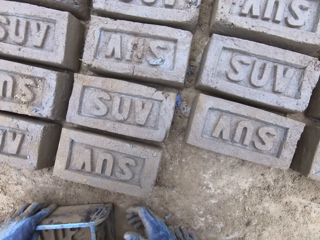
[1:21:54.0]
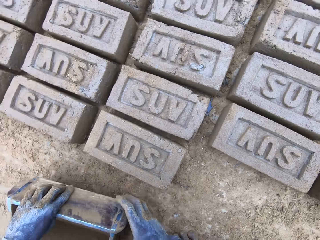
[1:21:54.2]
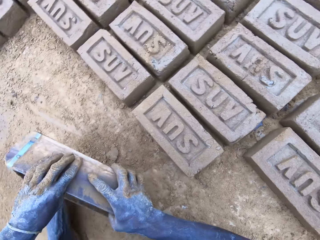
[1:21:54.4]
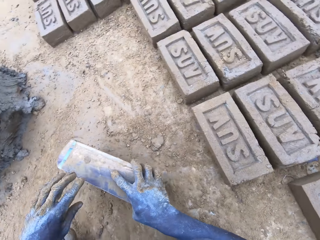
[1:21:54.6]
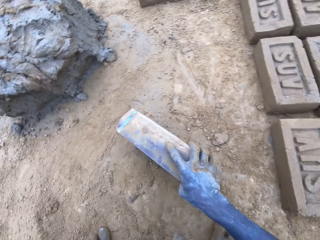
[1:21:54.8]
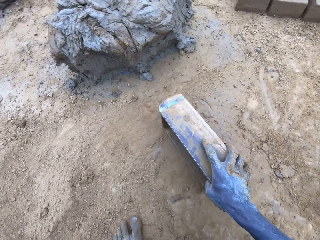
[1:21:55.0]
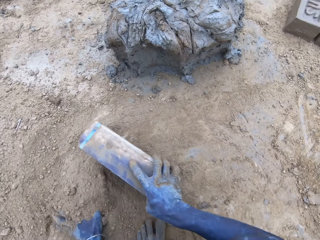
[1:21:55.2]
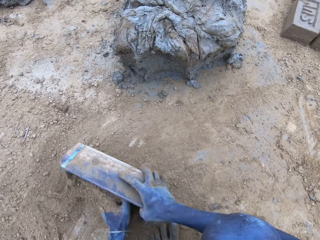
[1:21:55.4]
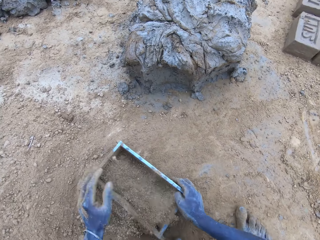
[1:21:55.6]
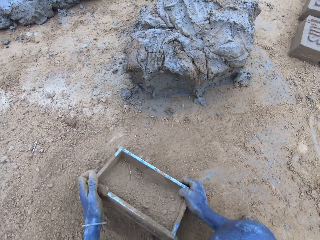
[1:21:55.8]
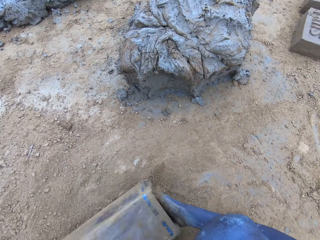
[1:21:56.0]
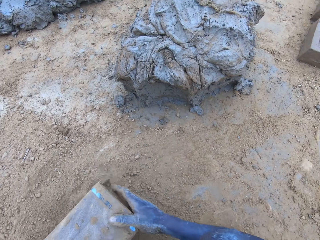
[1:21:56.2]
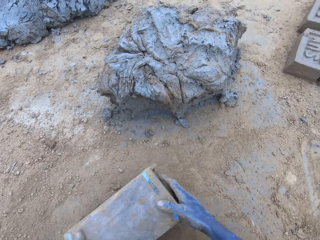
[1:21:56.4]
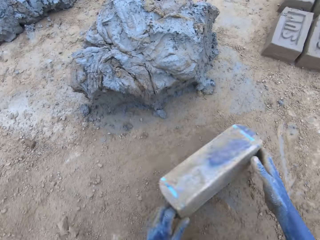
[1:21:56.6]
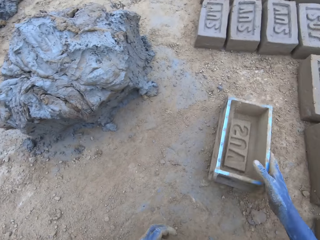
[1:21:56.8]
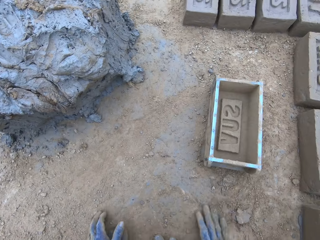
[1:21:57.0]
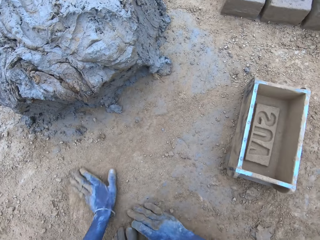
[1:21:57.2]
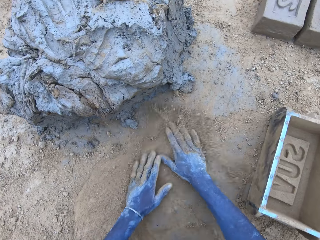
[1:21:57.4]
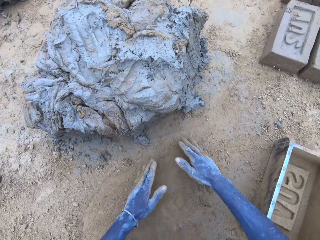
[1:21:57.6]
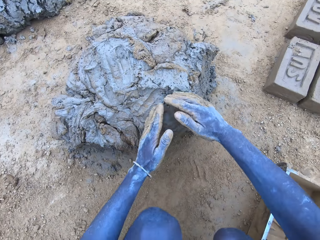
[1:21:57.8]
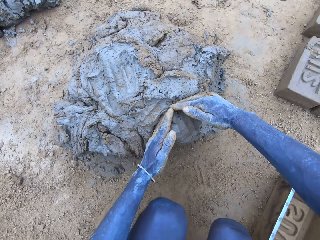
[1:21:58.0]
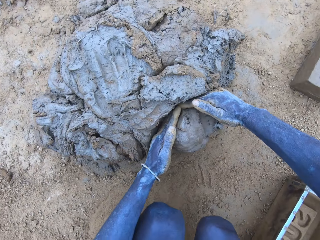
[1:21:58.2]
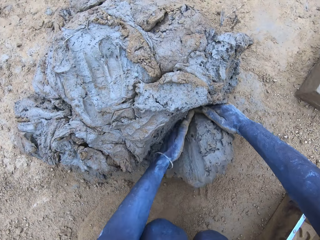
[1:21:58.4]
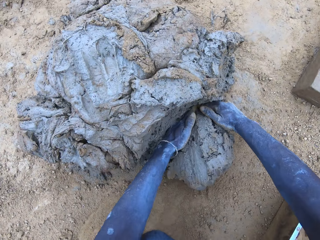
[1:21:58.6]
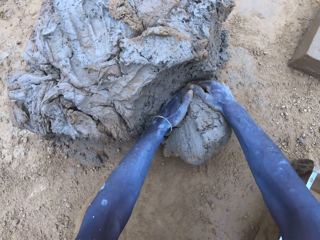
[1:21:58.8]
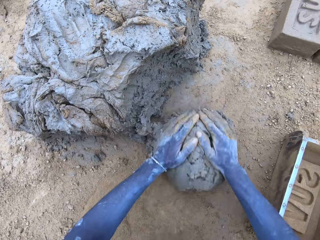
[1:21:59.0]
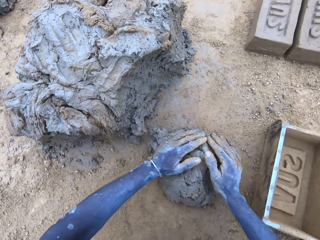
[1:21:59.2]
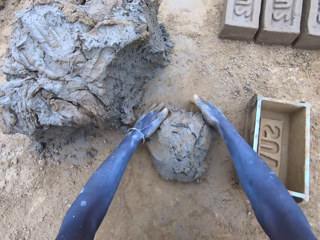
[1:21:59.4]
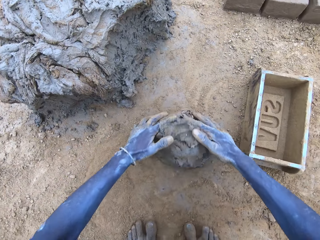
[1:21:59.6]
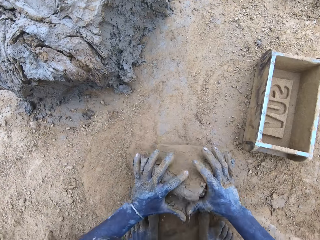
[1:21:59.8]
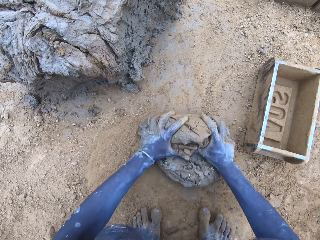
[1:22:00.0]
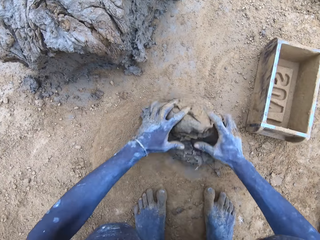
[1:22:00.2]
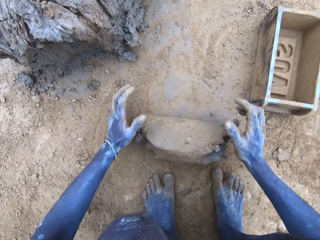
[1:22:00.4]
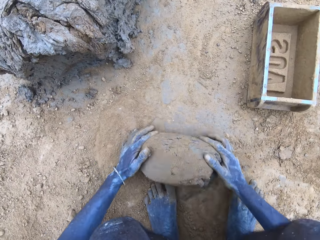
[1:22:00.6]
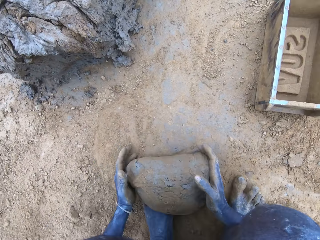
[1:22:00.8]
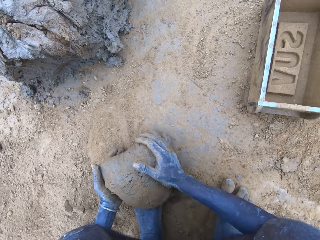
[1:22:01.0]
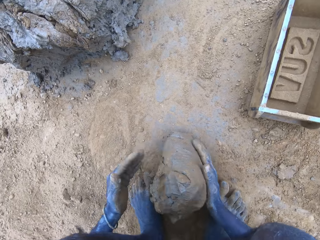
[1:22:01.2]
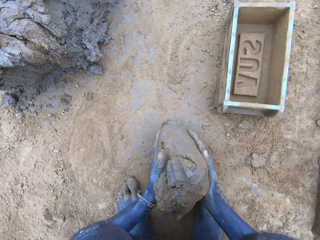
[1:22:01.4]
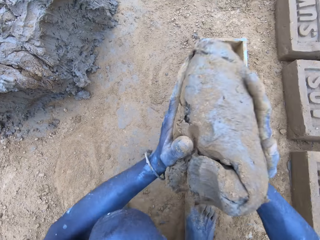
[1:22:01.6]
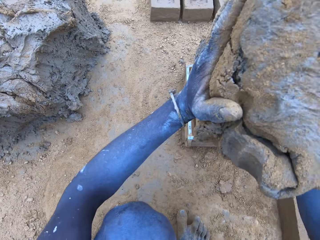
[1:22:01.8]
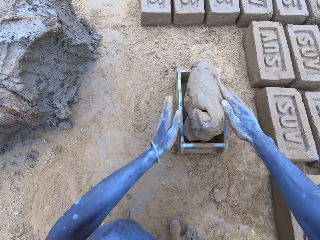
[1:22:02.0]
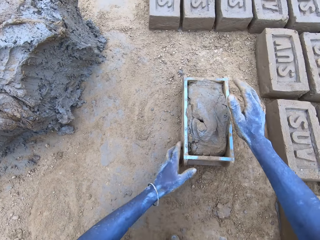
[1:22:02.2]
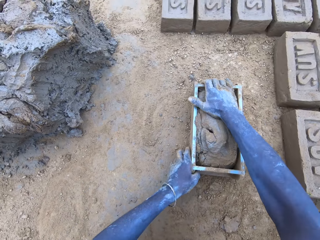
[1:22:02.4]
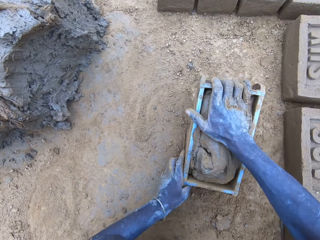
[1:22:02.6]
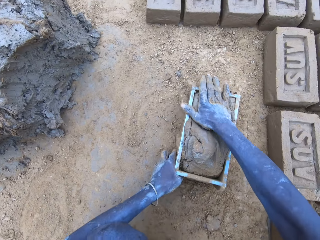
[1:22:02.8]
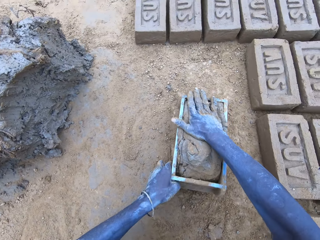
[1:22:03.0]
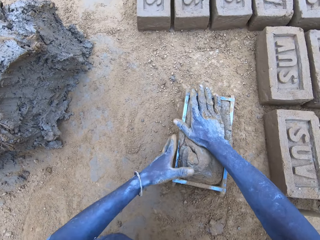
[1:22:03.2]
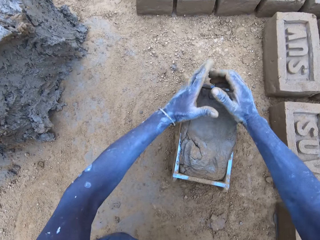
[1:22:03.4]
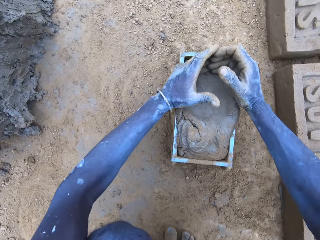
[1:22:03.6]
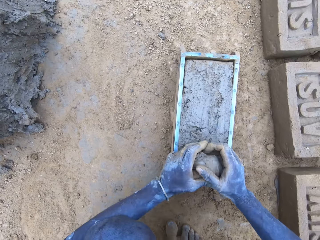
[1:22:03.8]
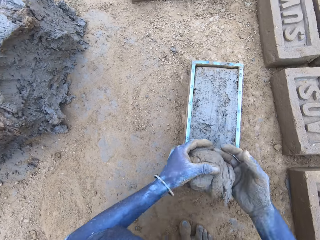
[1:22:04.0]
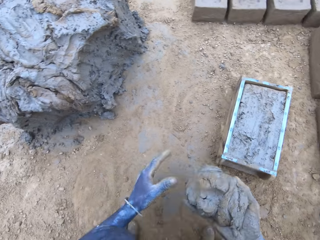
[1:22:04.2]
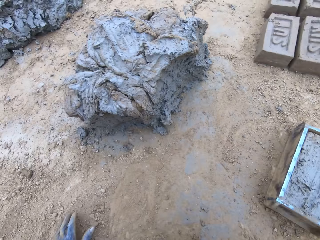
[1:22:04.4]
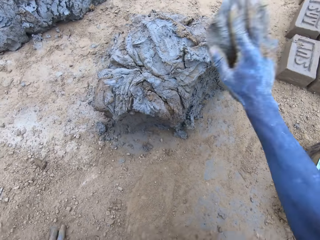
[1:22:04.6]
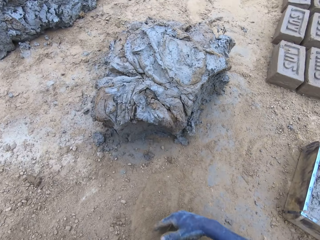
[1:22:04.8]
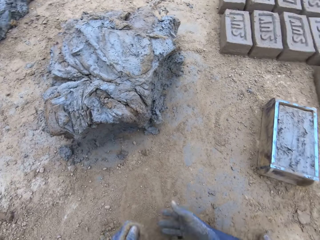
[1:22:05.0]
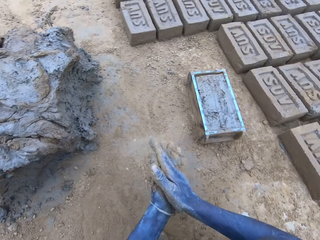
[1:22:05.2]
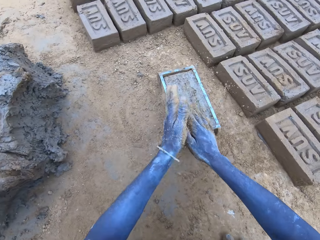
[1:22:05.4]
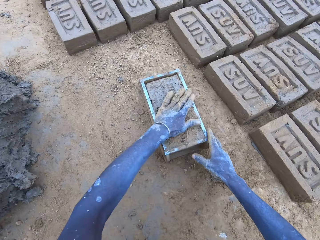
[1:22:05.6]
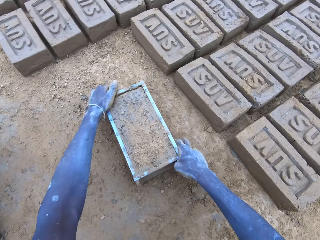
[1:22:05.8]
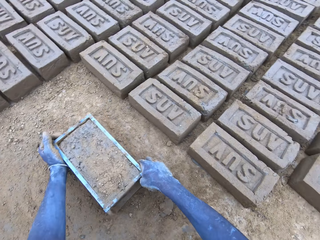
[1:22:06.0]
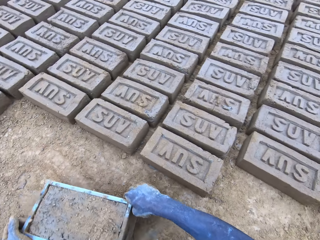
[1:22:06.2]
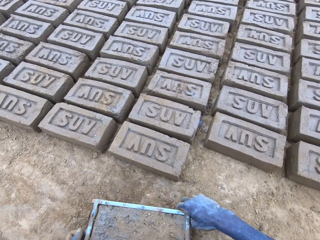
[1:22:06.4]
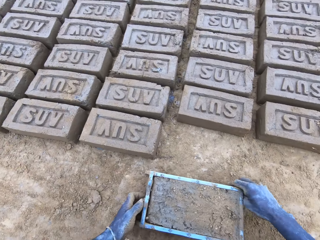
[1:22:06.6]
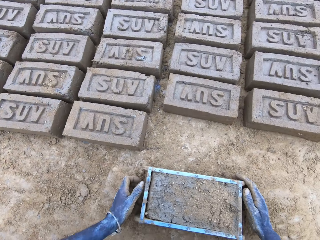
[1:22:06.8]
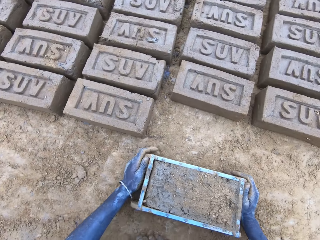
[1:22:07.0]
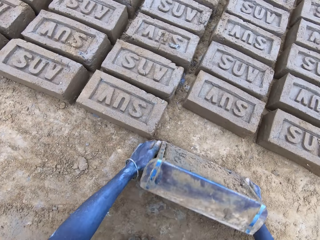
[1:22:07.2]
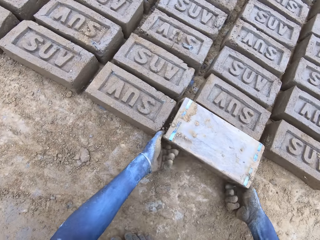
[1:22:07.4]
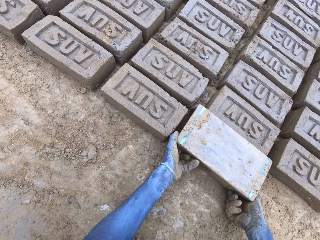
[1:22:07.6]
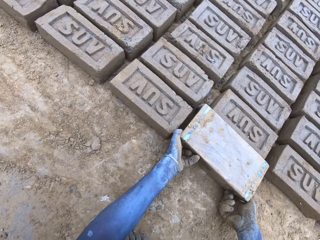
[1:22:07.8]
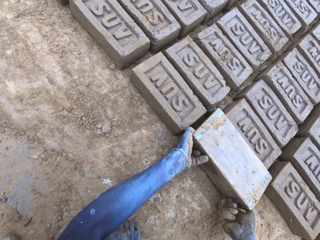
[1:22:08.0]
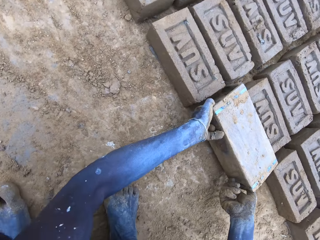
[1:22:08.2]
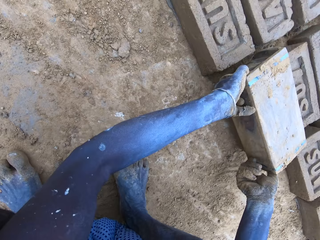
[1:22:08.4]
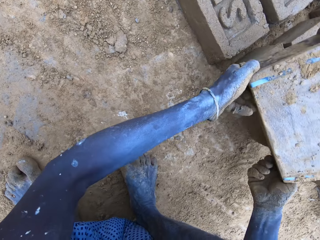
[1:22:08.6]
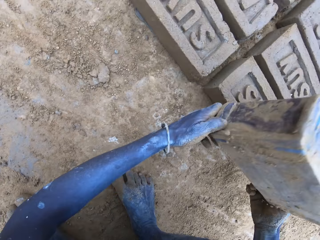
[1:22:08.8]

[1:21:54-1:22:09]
The camera wearer puts the soil in the brick mold. They cut the mud. They put the mud in something. They mold the mud. They drop the mud in the brick mold. They reduce the mud from the brick mold. They drop the mud. They put the brick on the ground.

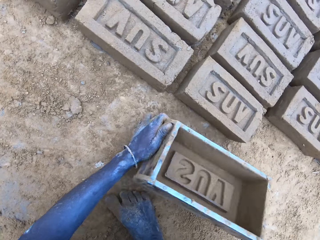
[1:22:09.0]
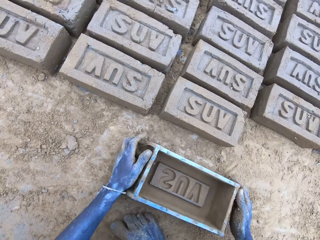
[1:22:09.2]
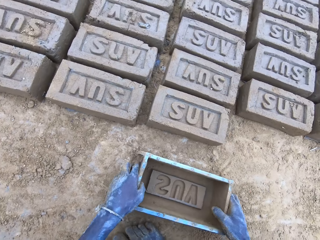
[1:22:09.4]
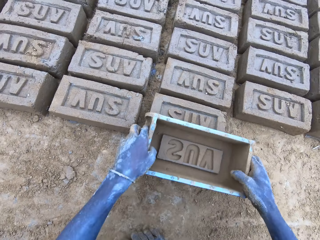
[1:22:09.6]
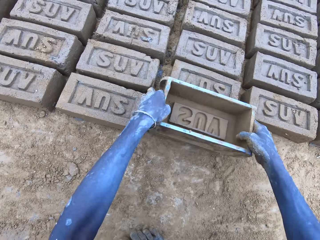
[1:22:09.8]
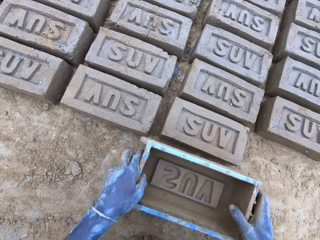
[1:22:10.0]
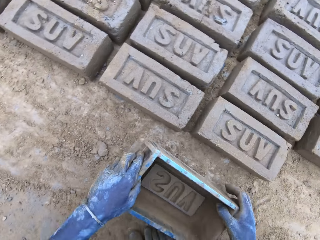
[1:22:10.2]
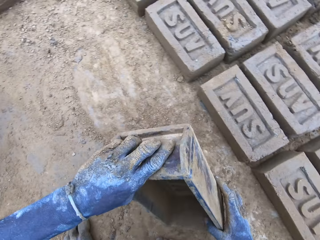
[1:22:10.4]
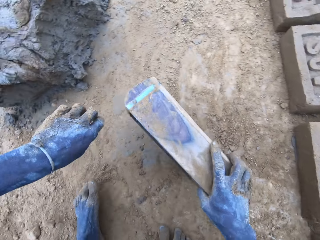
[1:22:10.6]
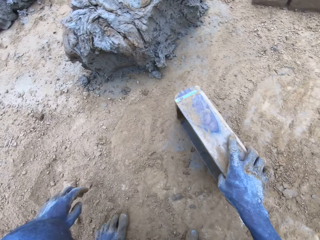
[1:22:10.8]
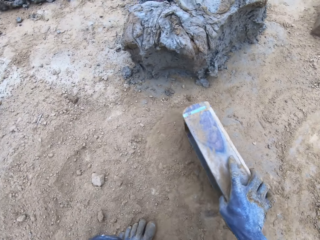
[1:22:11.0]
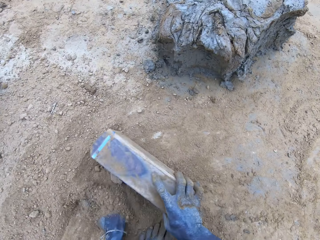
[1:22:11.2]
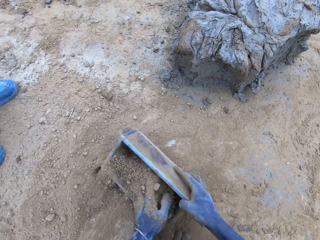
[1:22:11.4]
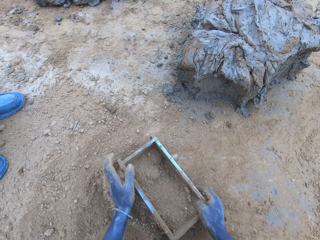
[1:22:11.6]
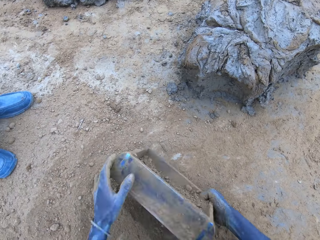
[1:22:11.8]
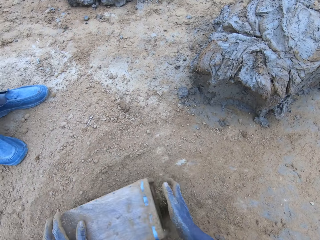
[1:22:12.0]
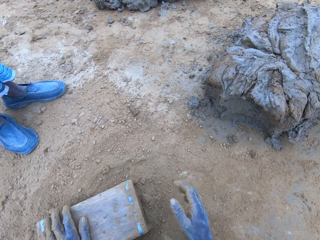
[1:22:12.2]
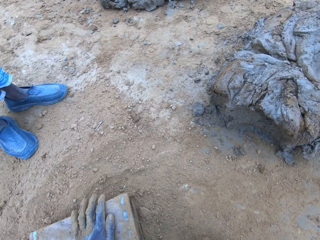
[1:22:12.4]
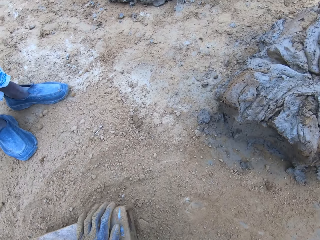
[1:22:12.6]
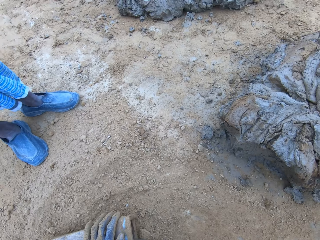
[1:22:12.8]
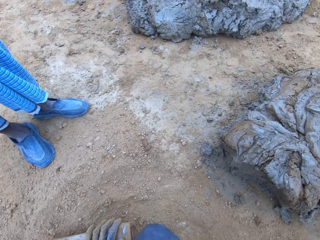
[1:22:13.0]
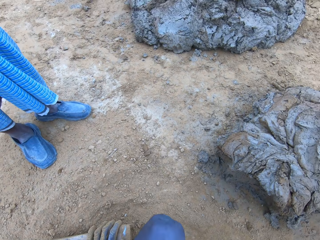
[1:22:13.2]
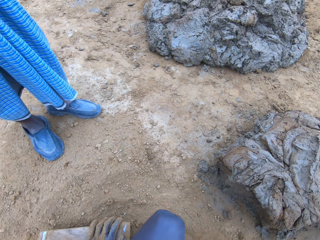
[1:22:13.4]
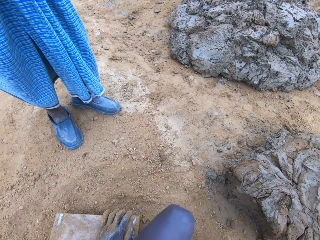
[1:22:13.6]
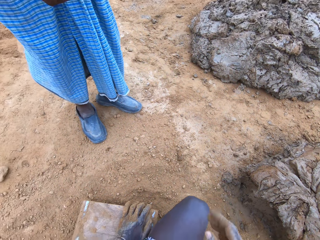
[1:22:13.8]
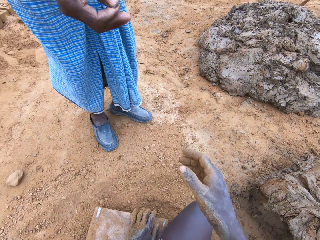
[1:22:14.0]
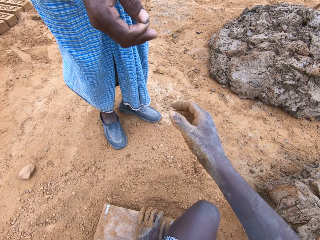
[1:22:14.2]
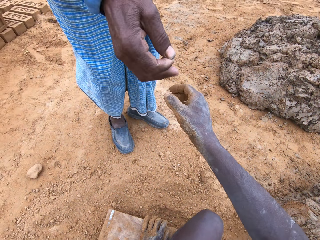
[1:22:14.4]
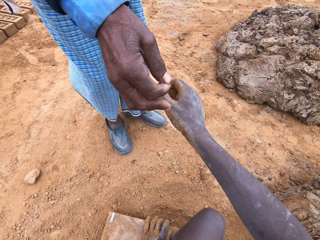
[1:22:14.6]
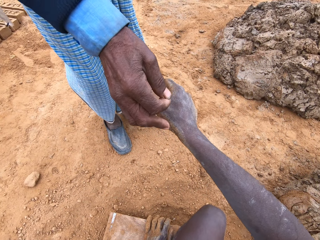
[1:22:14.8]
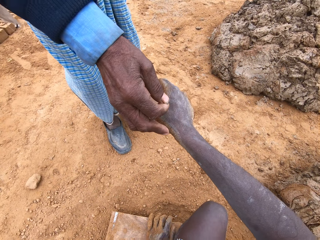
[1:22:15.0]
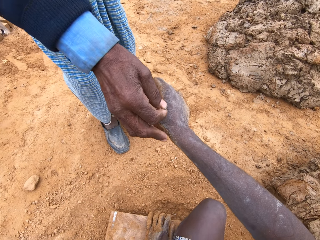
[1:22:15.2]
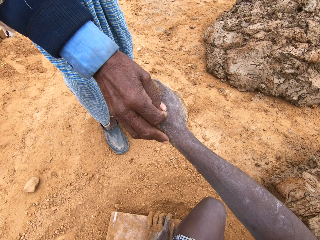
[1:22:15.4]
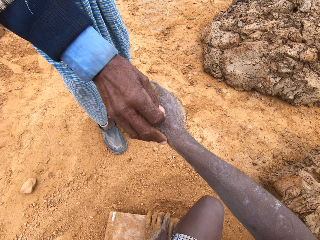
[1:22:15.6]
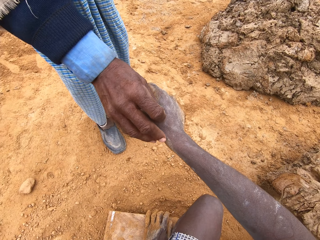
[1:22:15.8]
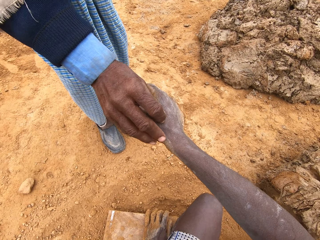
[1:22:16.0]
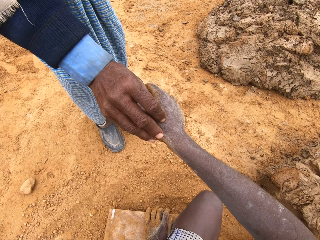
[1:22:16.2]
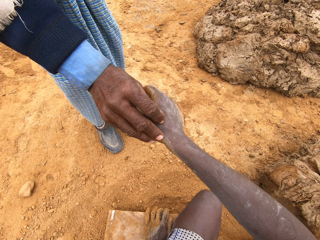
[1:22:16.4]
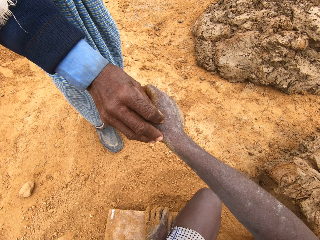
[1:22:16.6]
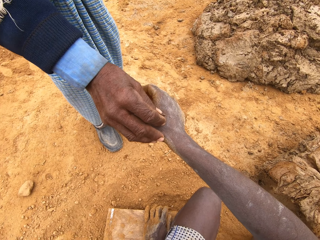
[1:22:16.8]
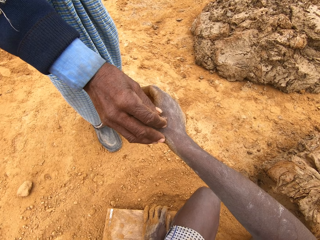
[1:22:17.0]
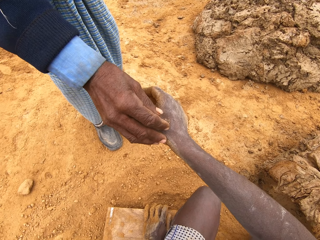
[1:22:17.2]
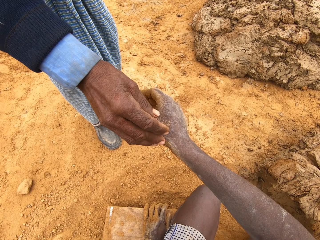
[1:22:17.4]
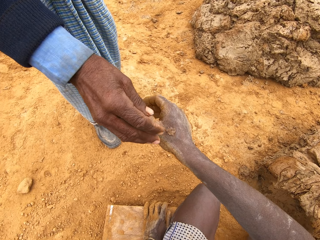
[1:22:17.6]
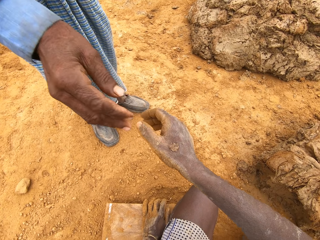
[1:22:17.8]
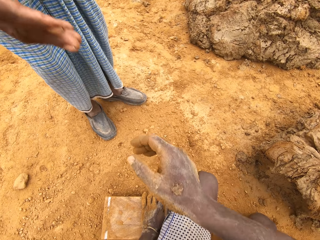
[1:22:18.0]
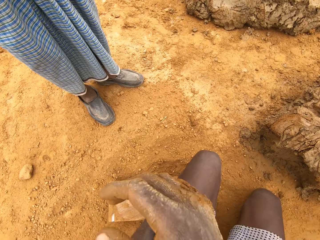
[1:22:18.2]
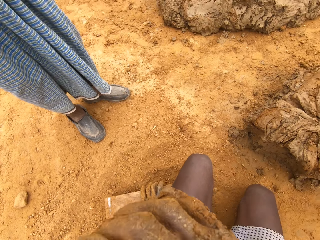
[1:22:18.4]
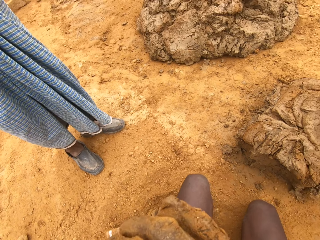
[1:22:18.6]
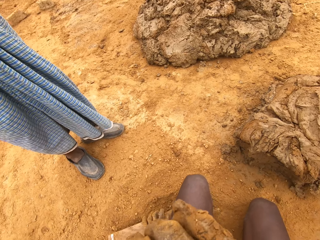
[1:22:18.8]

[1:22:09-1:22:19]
The camera wearer puts the soil in the brick mold. They receive something from a man.
